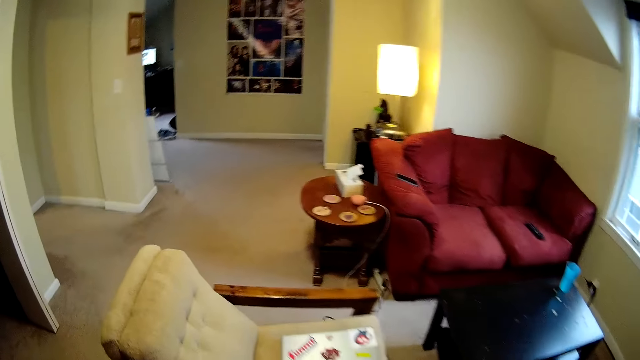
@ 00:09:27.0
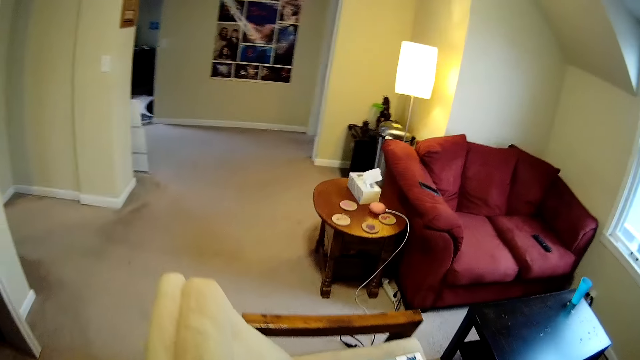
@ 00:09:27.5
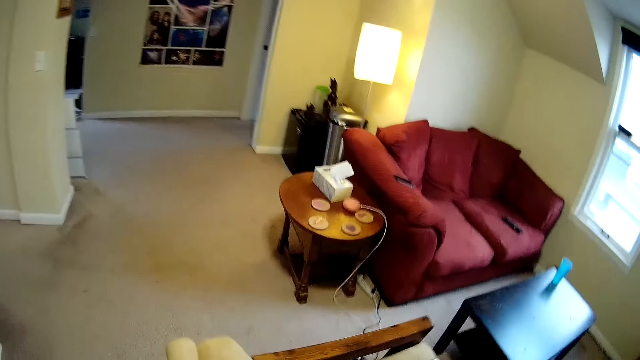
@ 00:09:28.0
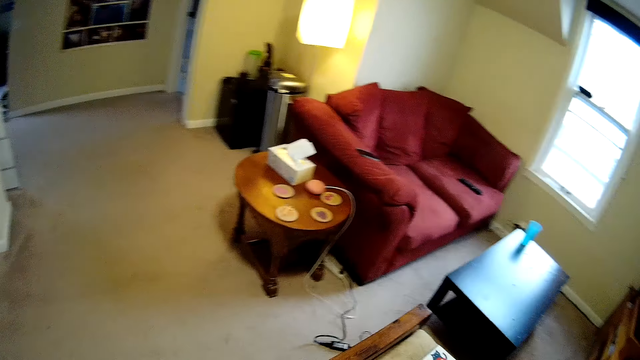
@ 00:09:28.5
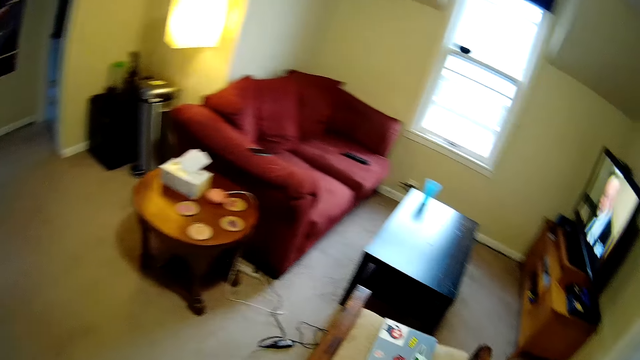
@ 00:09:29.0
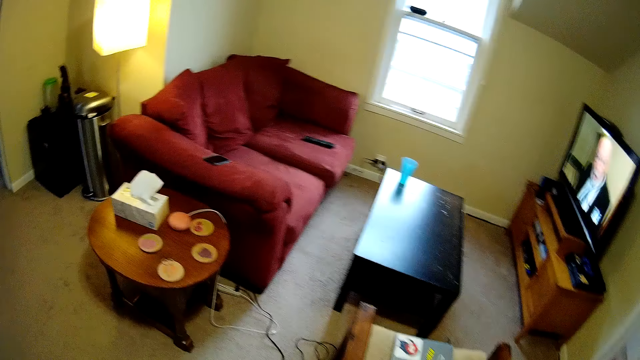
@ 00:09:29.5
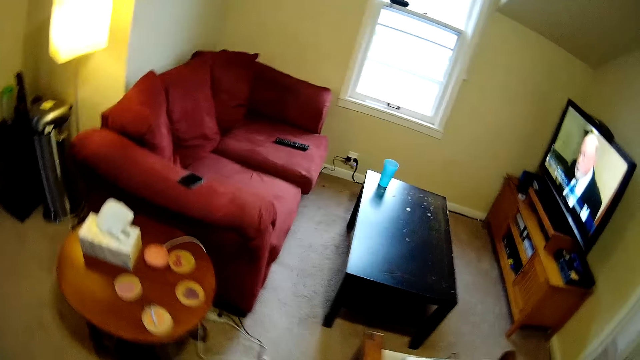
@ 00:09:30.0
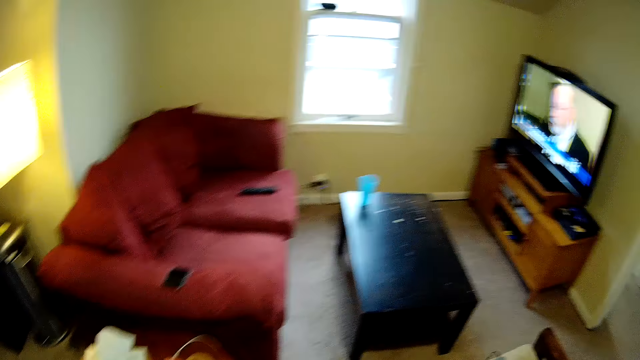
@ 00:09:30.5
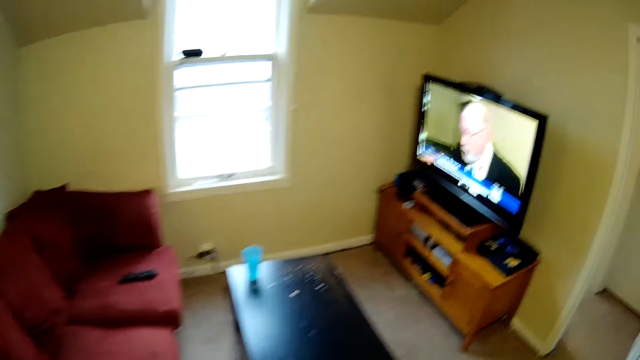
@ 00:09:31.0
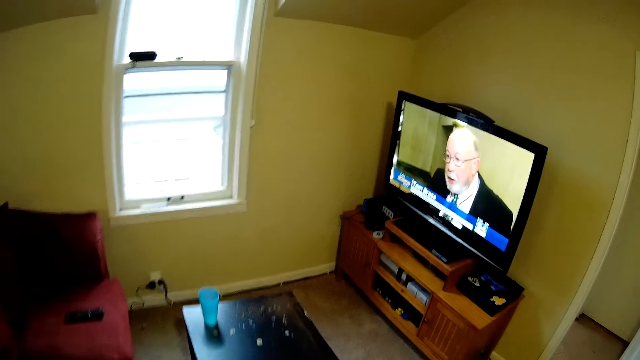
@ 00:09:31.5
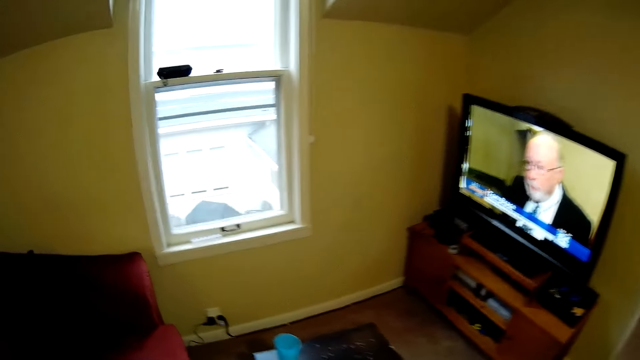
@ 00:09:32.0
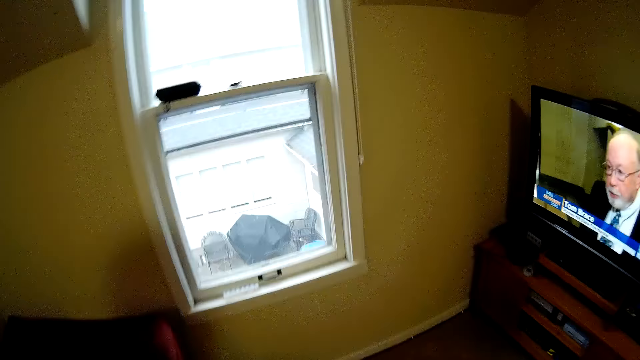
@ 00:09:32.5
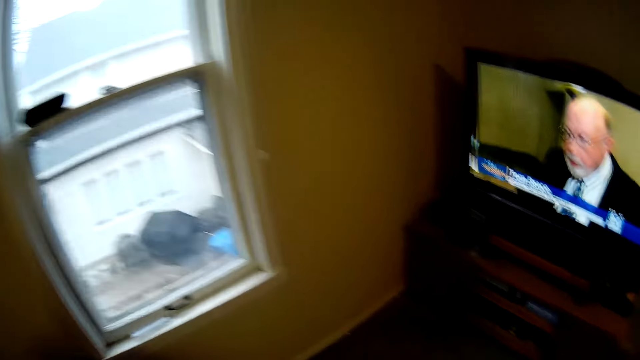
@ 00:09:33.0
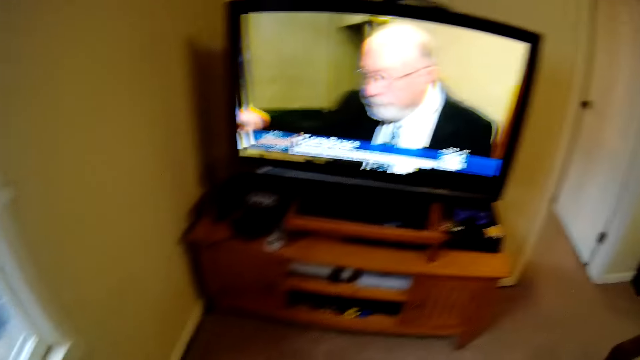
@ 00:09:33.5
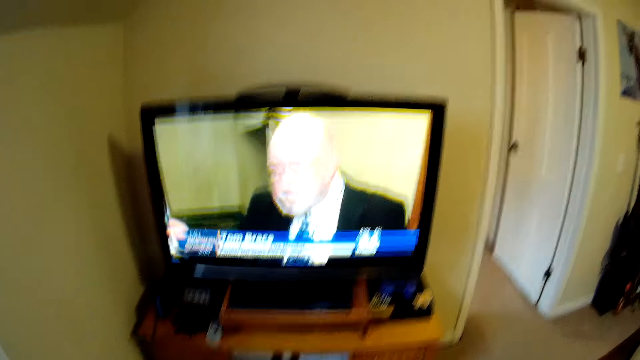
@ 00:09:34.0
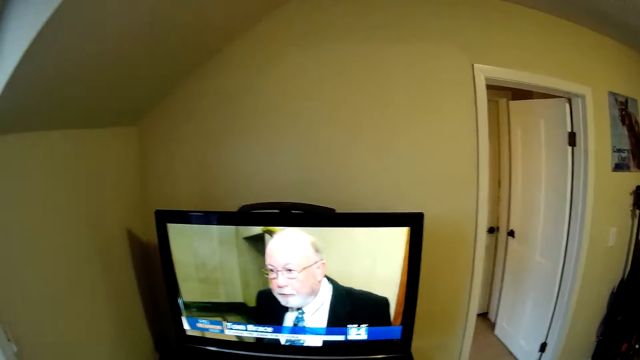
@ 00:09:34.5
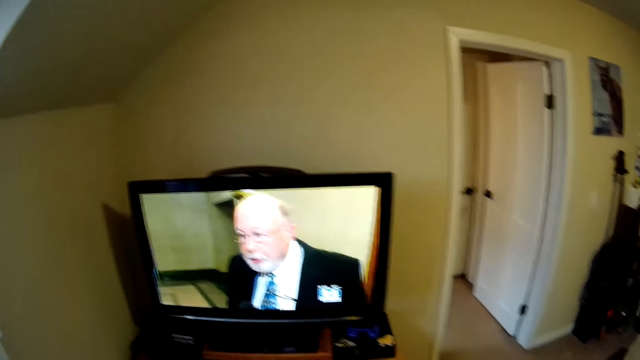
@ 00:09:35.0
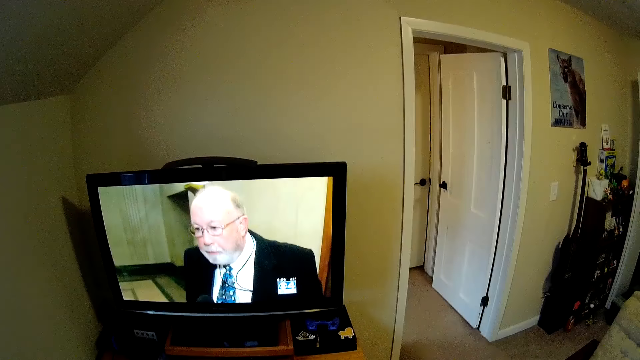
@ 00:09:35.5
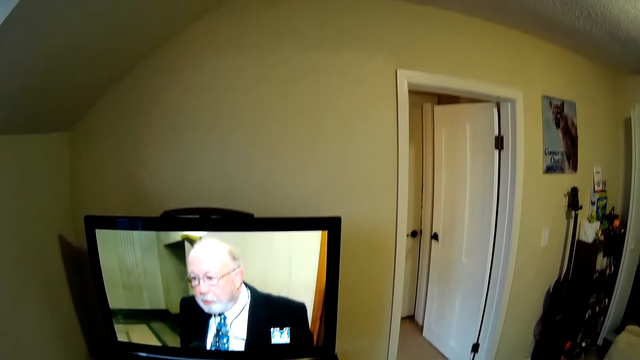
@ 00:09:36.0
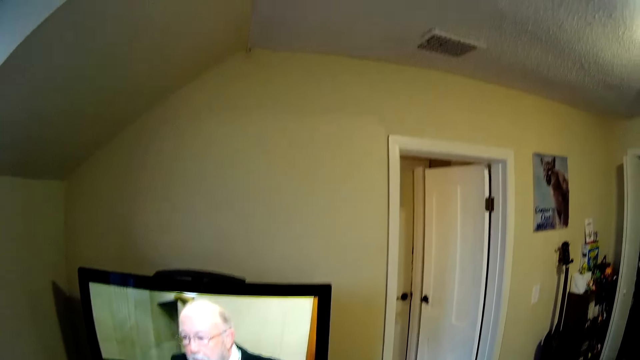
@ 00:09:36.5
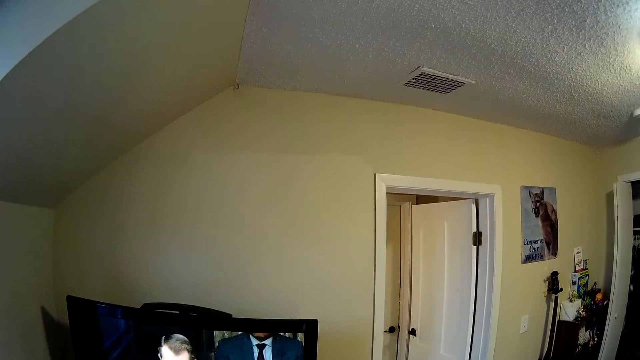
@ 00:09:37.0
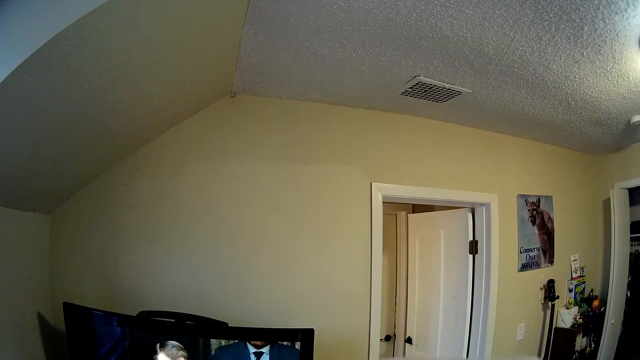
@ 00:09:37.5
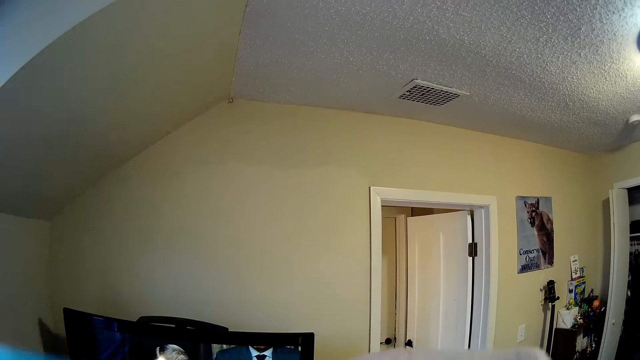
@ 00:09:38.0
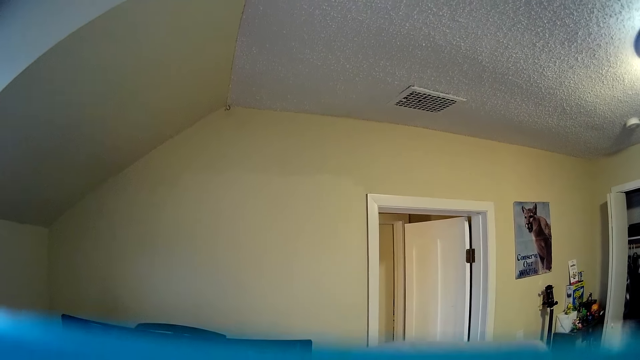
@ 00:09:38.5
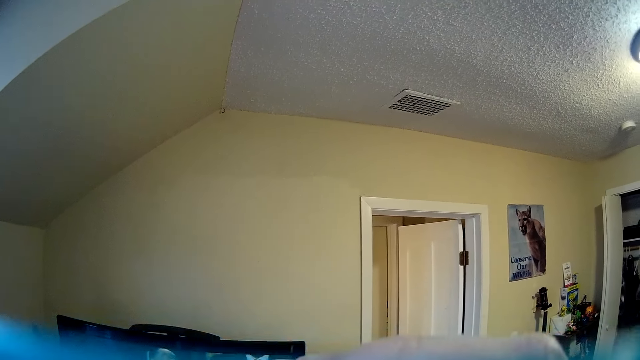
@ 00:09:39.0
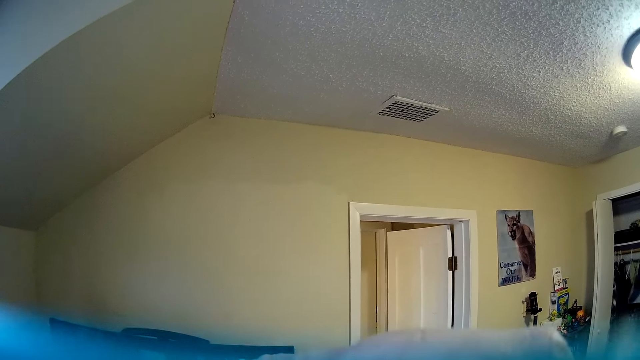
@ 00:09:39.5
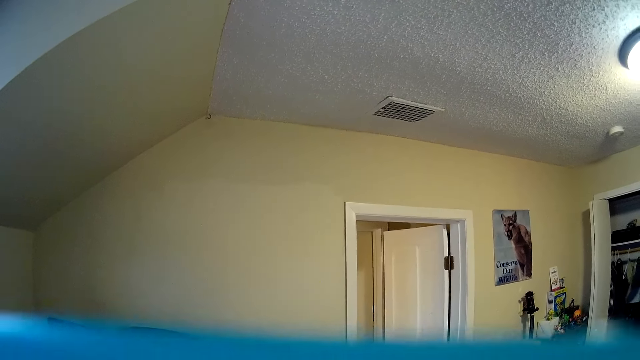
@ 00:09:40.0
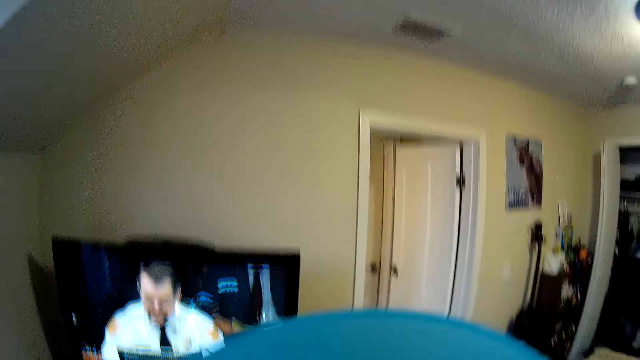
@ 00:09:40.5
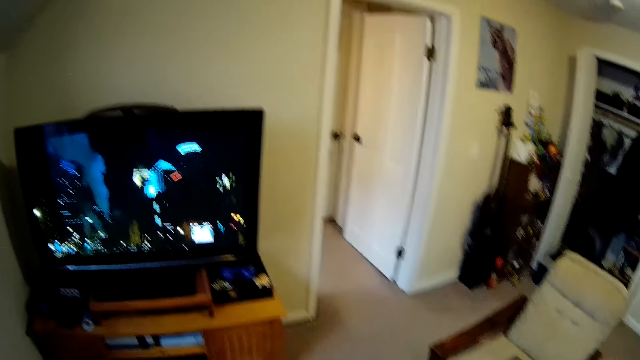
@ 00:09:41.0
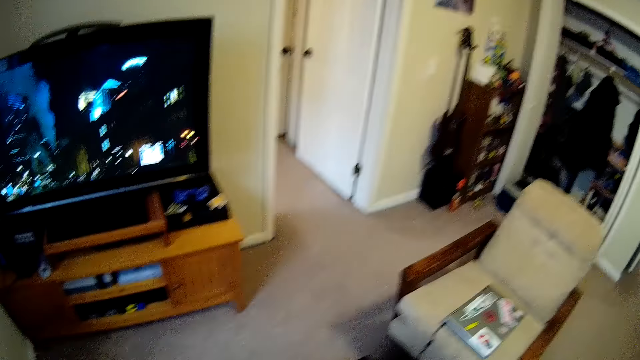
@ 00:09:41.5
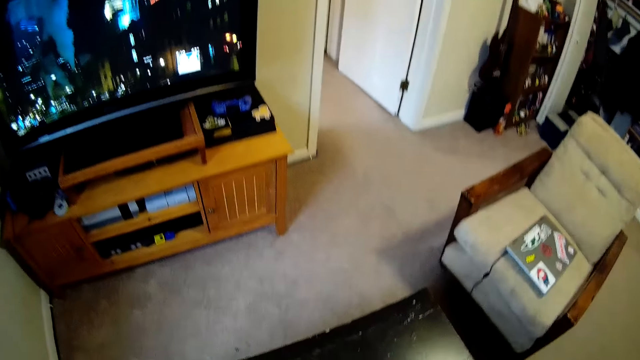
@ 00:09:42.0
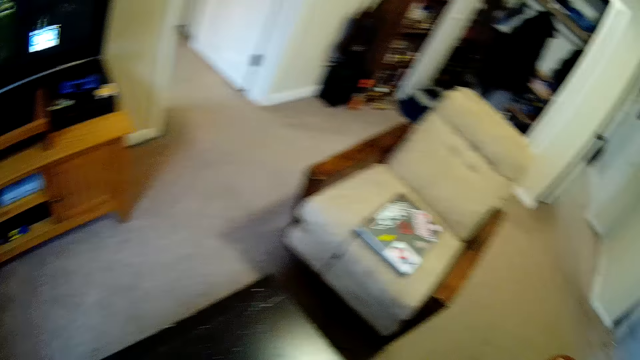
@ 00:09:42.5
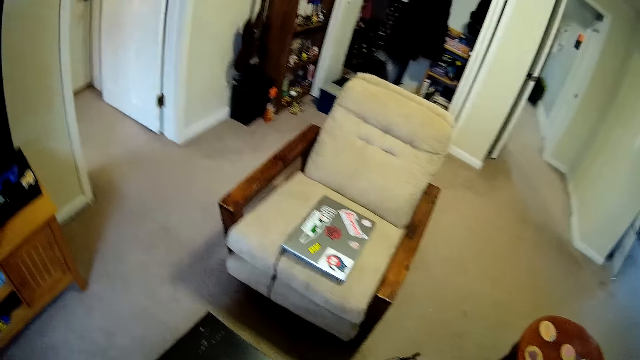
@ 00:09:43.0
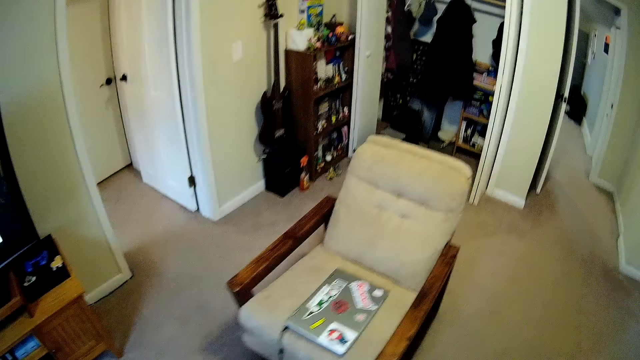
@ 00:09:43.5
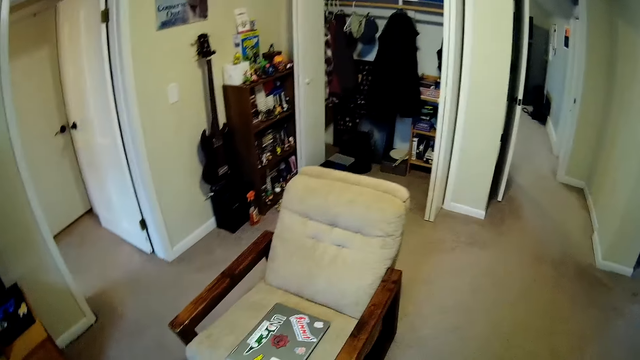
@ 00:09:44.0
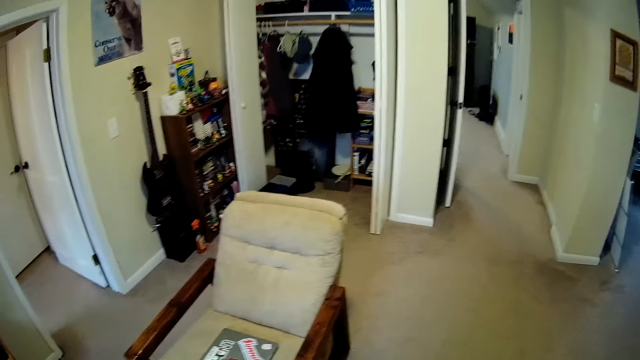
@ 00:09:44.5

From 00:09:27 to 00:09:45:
The camera wearer looks around the room. They pick up a glass of water. They drink water. They place the glass on the table. They look around the room.
